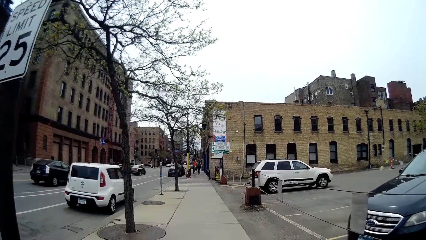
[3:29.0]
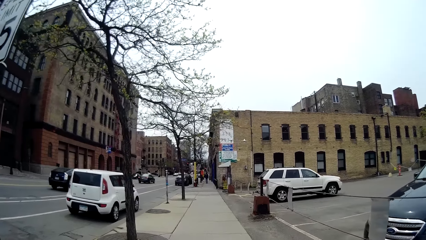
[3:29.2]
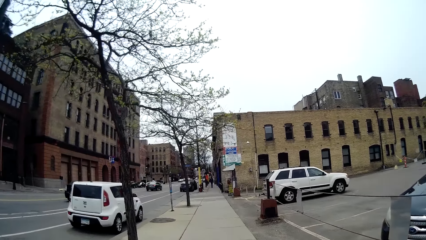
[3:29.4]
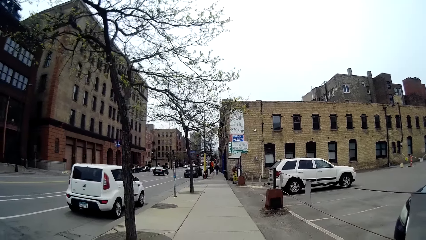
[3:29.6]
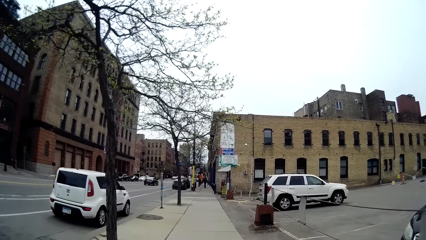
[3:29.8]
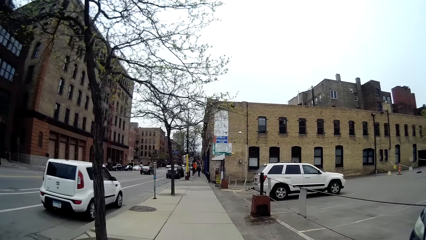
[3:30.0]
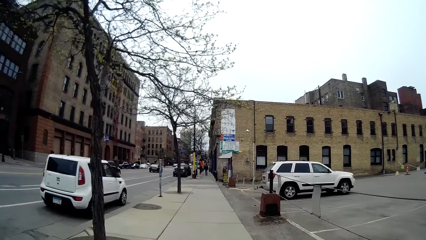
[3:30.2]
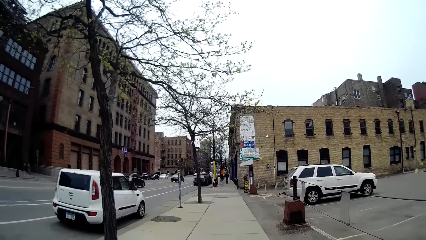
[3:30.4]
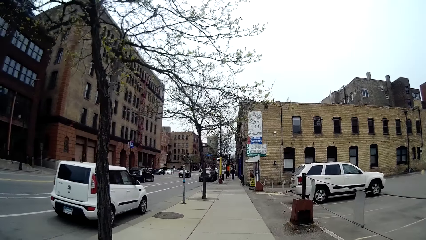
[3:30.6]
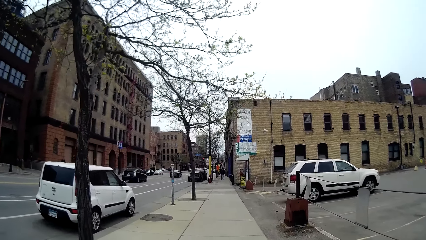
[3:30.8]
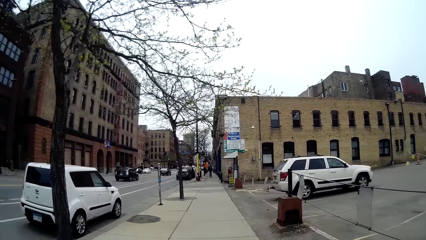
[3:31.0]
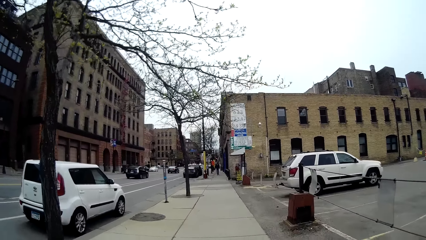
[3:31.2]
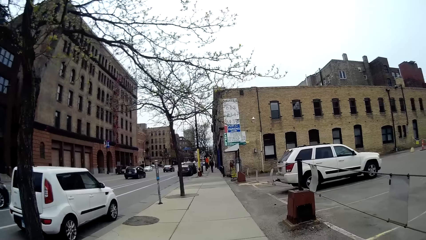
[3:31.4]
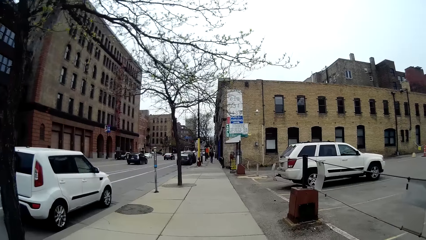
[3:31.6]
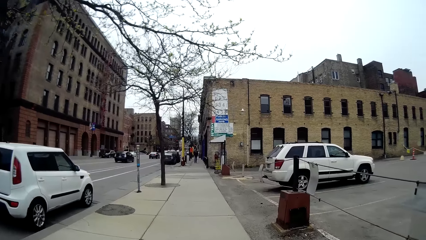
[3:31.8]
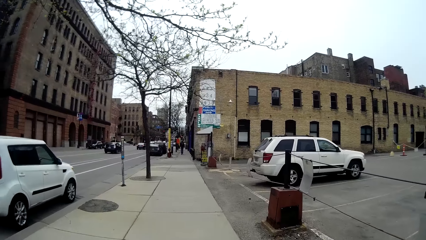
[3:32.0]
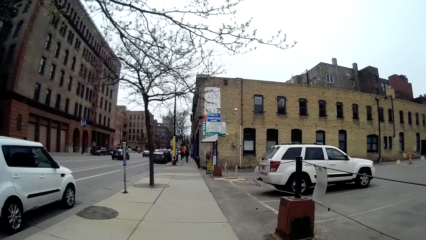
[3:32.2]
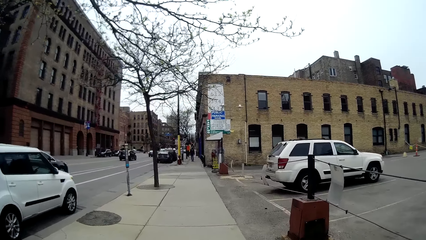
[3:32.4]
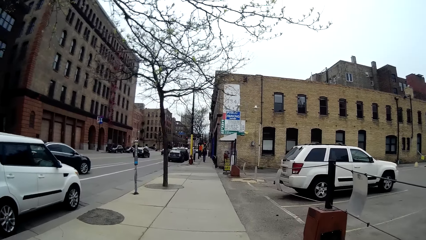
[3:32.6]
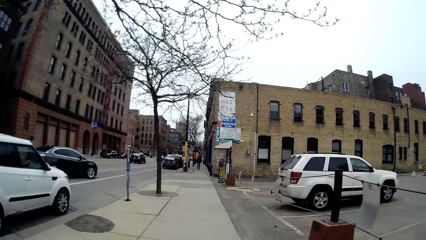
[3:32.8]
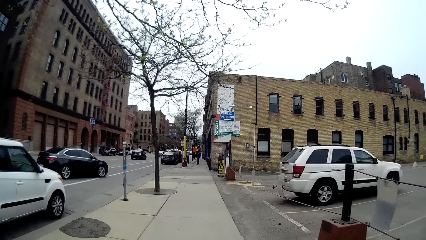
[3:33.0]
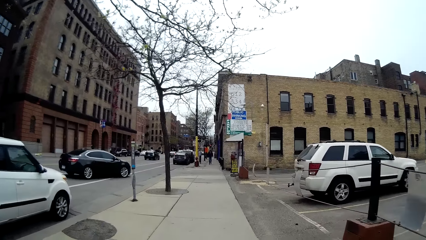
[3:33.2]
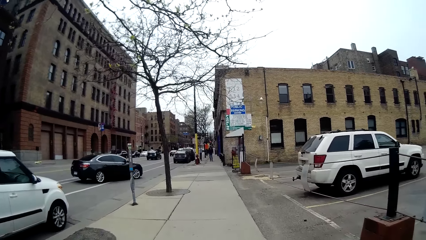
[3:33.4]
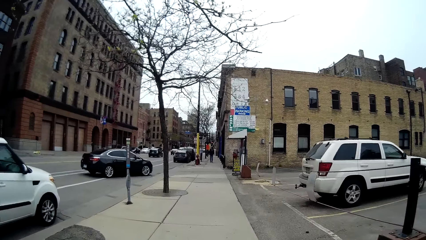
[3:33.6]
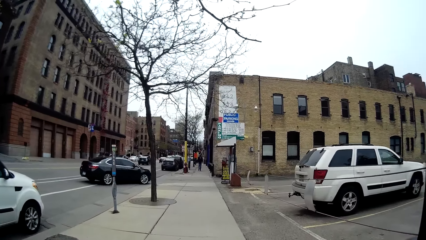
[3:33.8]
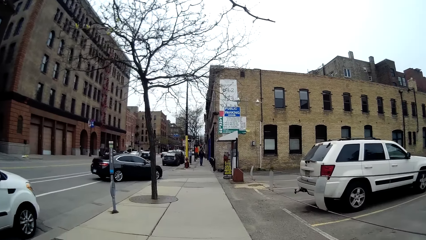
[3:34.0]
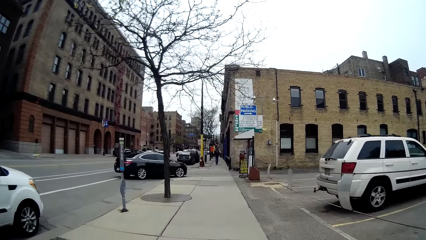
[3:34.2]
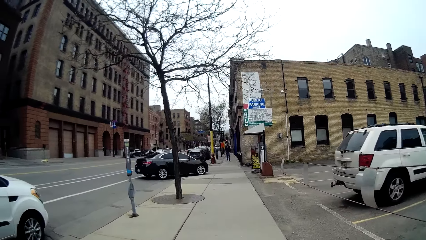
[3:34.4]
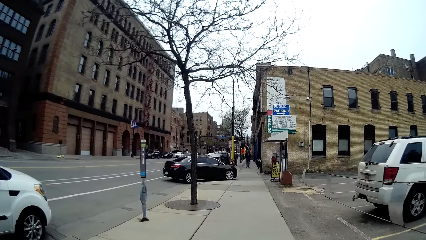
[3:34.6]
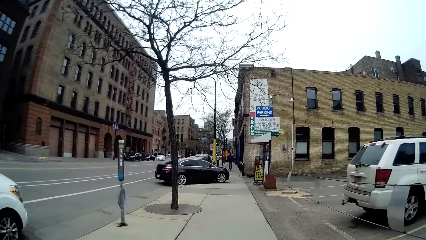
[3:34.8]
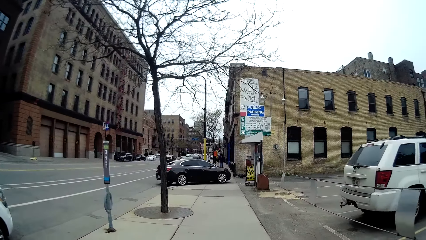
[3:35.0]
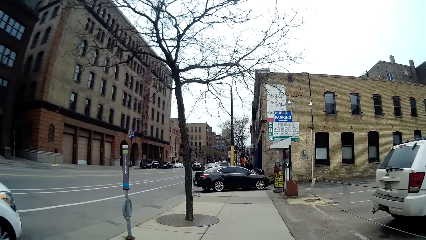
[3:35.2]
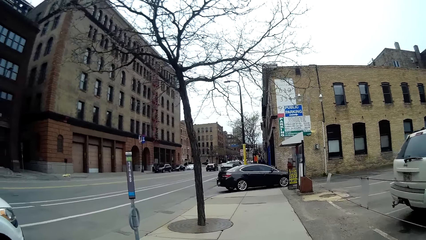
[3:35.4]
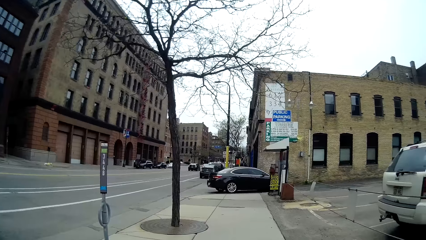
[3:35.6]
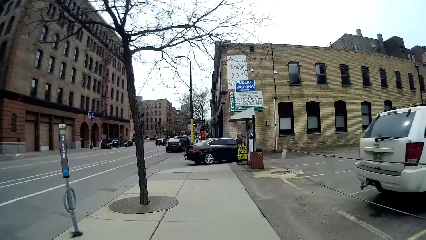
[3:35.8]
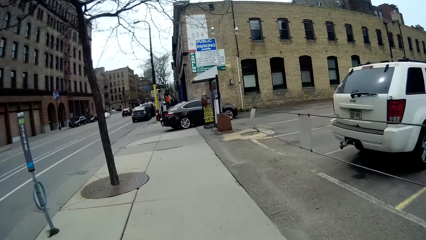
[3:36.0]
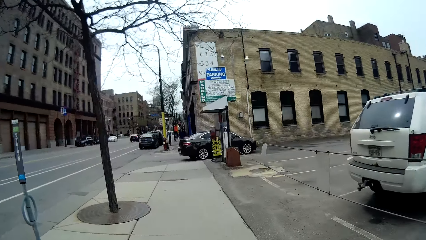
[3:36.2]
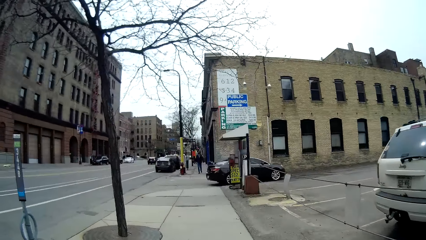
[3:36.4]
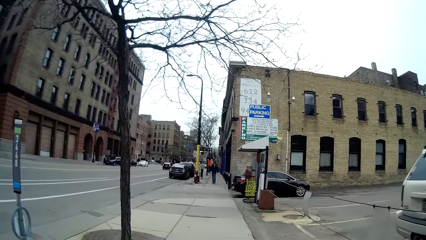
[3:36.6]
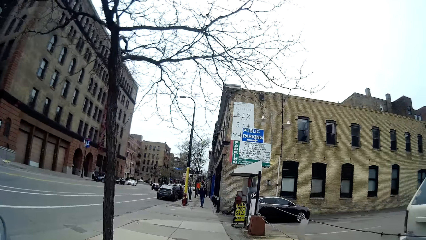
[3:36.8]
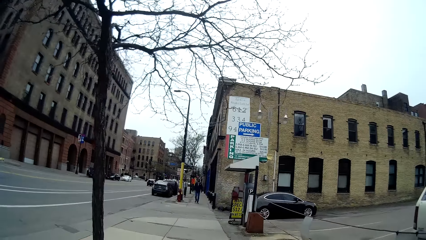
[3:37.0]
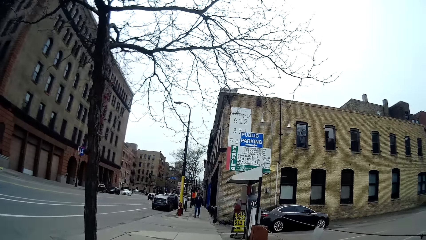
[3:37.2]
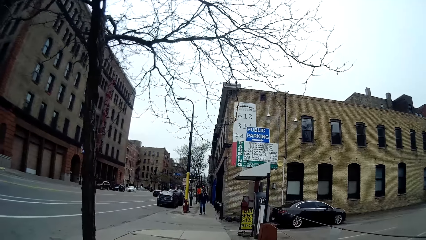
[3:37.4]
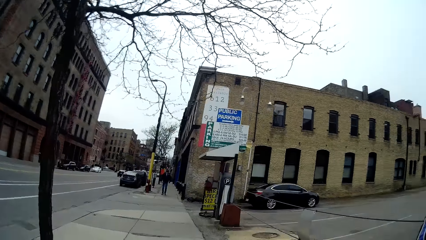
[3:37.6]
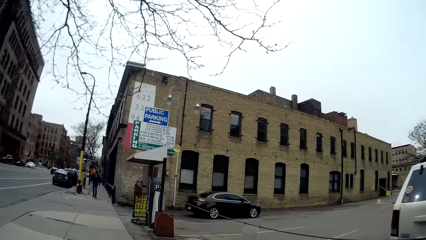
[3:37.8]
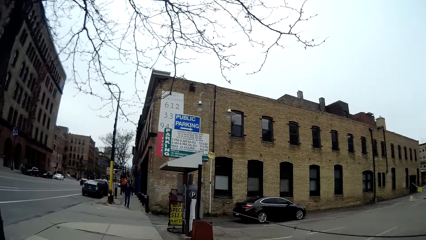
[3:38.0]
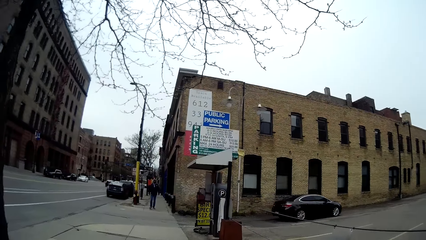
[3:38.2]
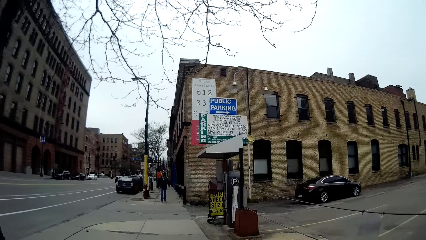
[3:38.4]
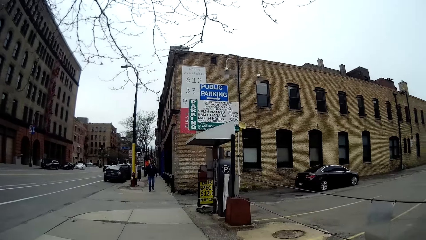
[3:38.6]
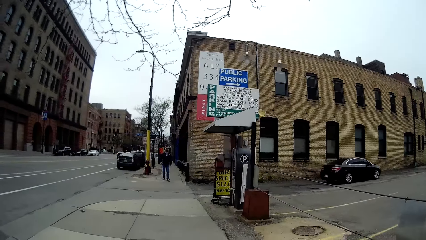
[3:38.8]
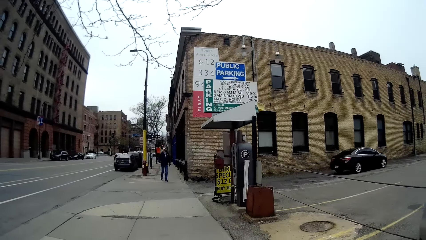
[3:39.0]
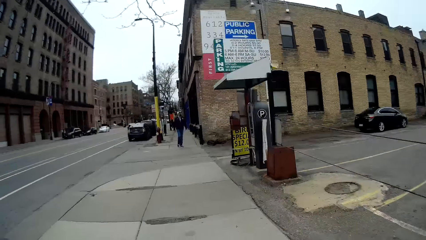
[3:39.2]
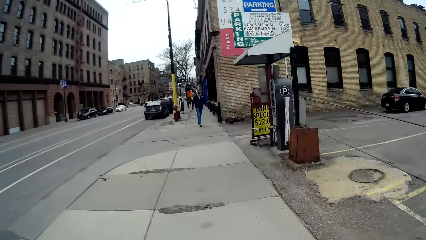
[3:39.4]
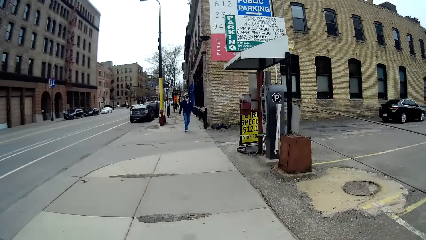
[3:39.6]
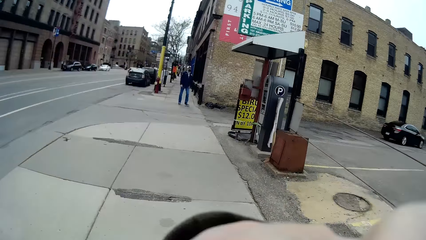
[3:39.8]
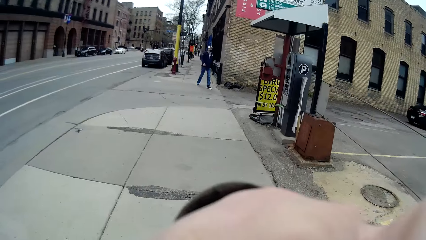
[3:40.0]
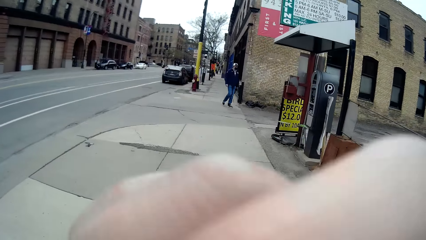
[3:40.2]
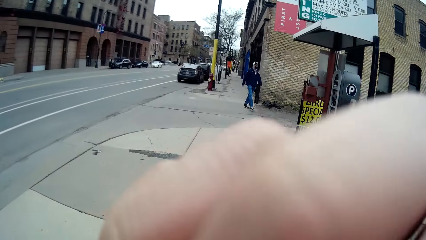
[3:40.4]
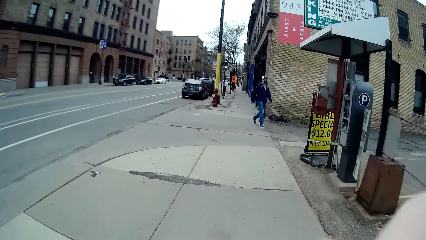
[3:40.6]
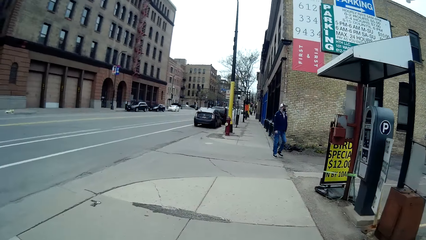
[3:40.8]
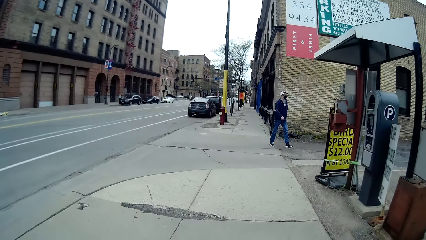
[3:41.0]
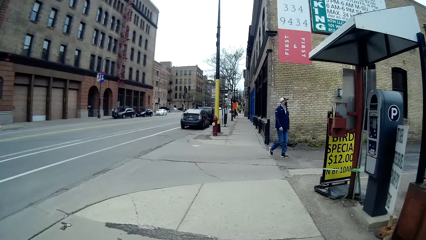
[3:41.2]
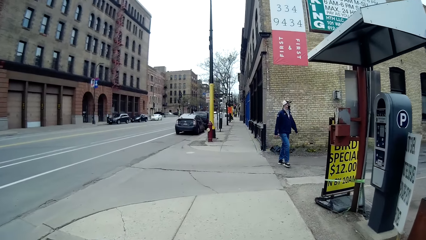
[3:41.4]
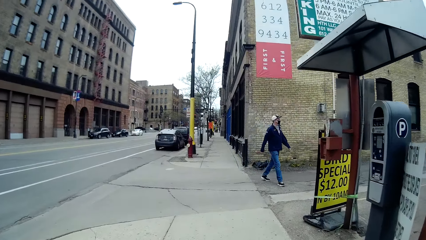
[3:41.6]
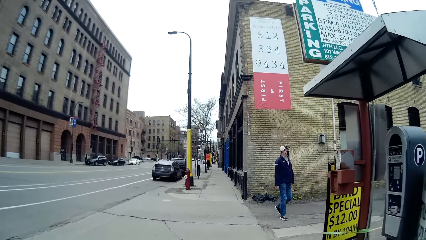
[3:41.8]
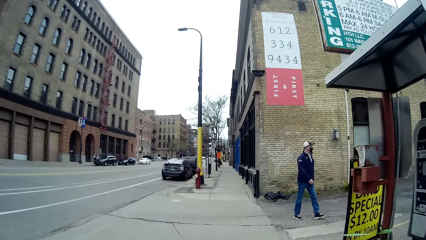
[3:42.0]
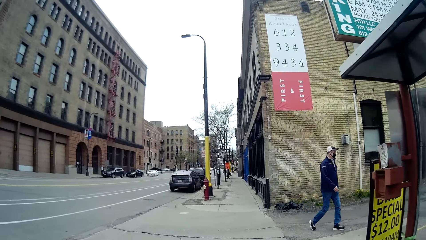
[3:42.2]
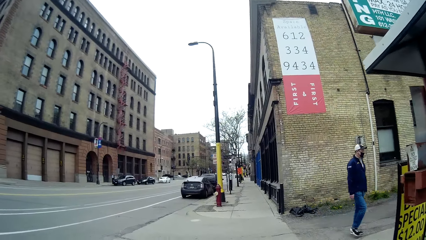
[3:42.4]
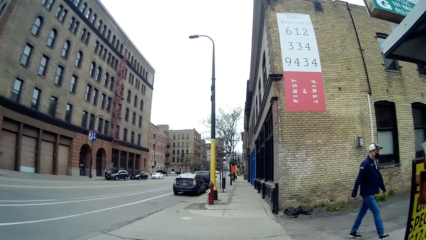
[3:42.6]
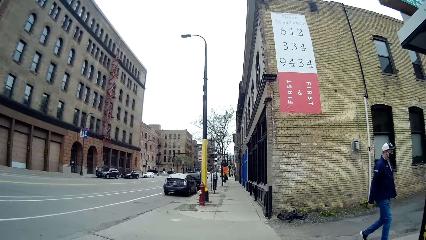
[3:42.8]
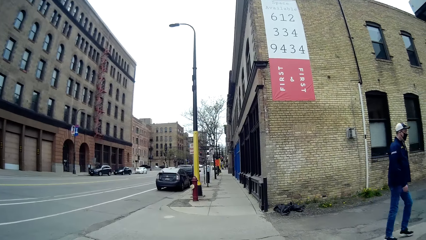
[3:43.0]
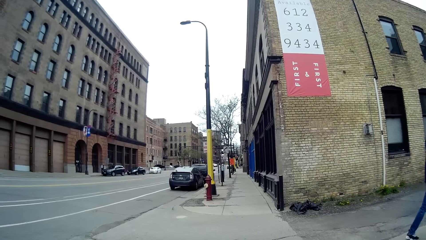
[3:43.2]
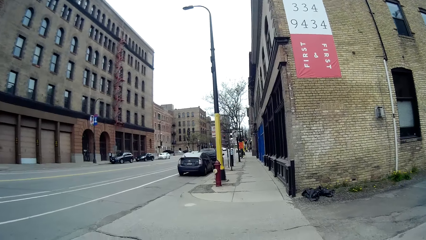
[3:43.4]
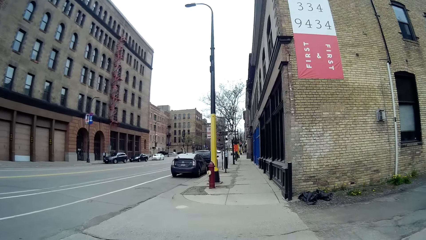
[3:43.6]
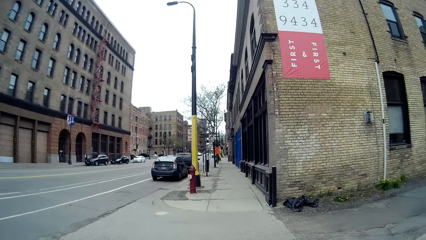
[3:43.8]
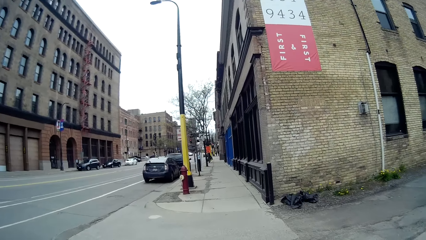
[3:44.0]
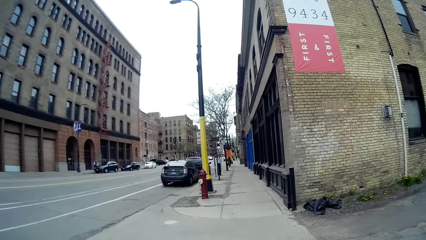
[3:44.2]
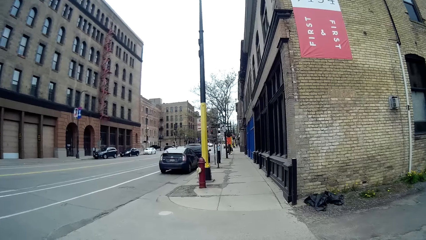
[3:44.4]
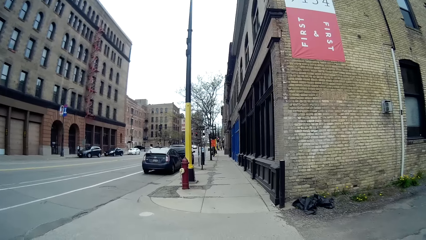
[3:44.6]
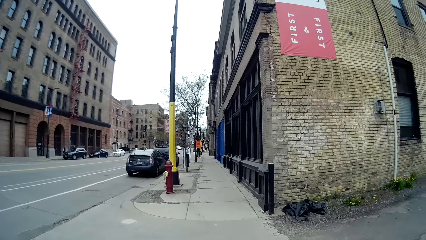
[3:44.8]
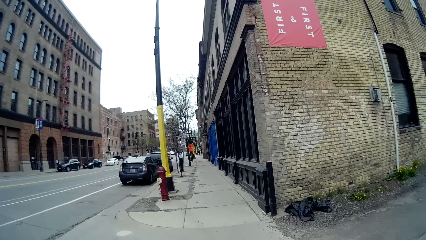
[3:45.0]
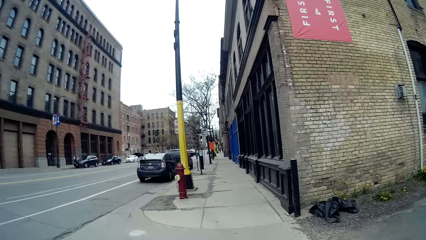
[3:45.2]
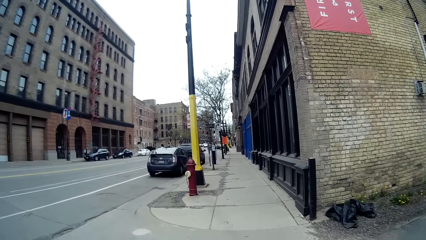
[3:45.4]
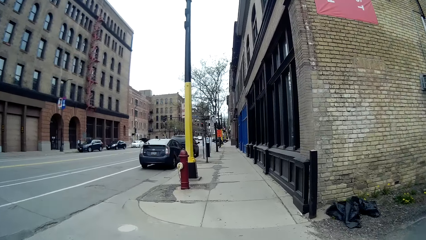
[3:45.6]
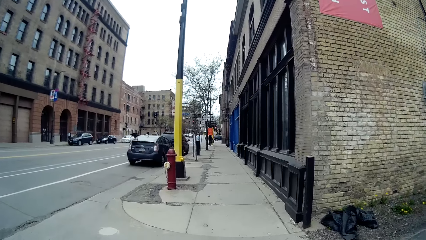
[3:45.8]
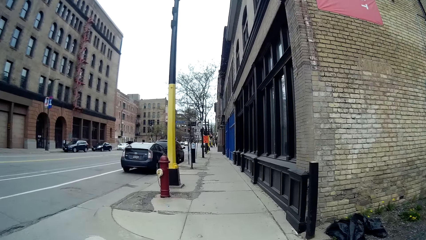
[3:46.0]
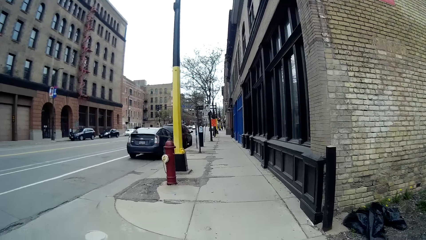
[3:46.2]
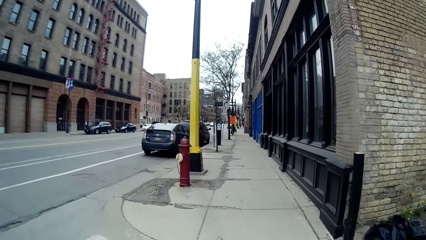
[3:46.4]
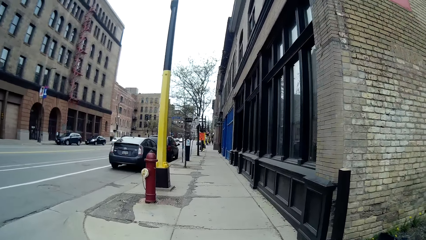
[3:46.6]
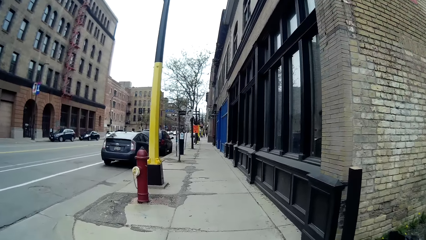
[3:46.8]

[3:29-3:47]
A woman interacts with the camera wearer. A car drives past the camera wearer. The woman talks to the camera wearer. The camera wearer talks to the woman. The woman talks to the camera wearer. A man walks past the camera wearer. The camera wearer talks to the woman.
